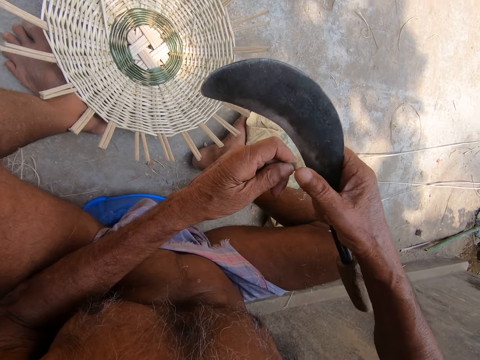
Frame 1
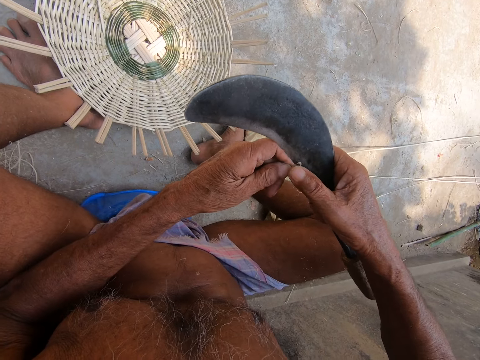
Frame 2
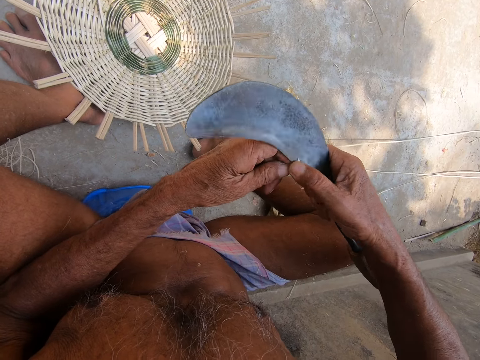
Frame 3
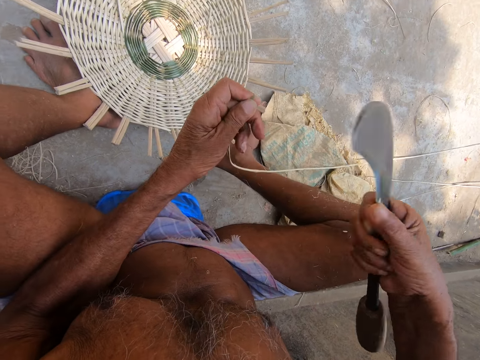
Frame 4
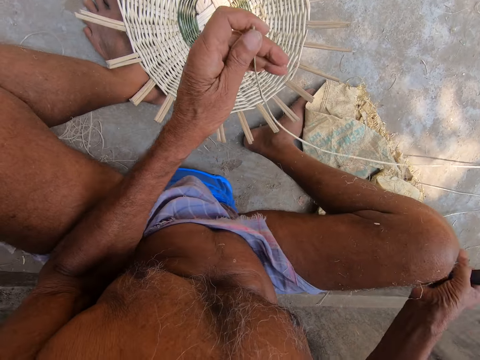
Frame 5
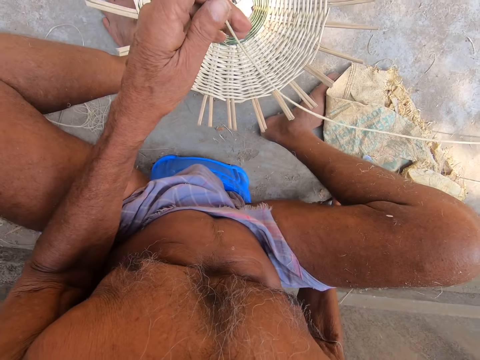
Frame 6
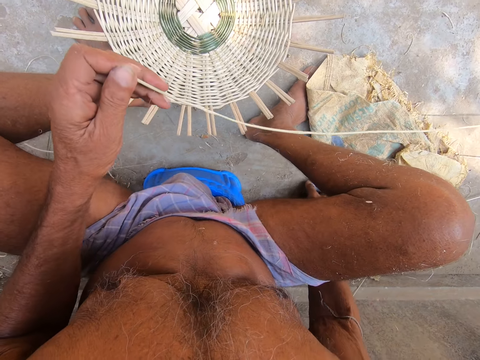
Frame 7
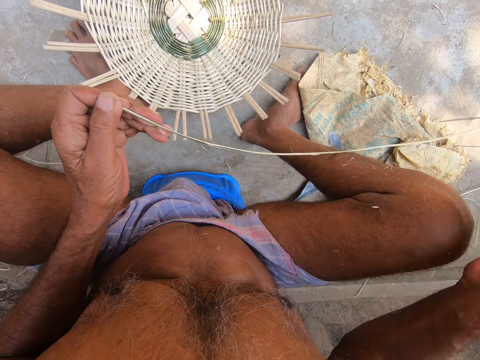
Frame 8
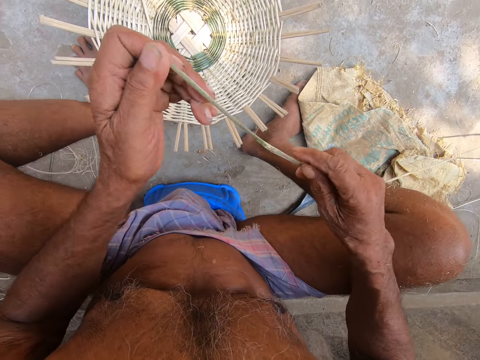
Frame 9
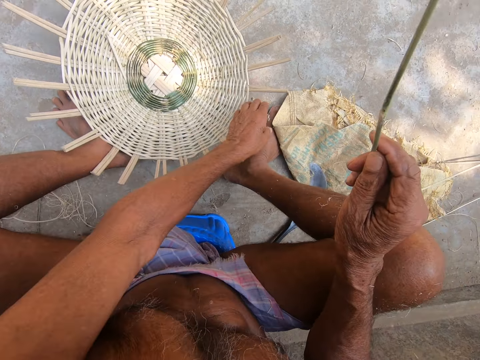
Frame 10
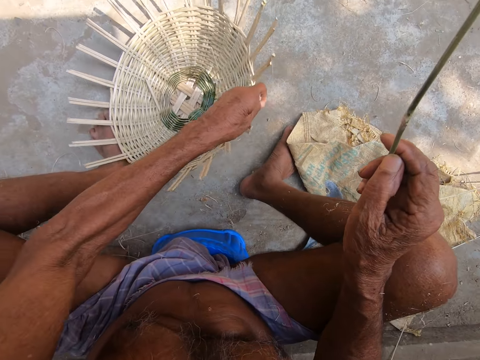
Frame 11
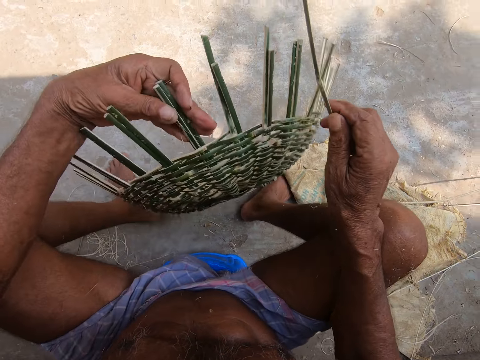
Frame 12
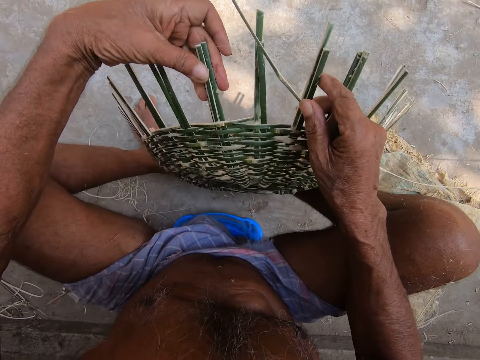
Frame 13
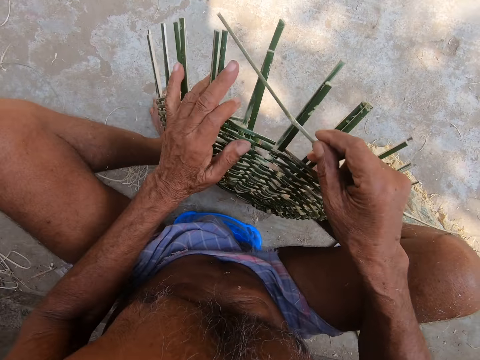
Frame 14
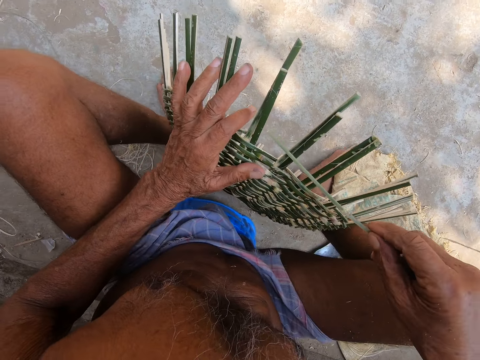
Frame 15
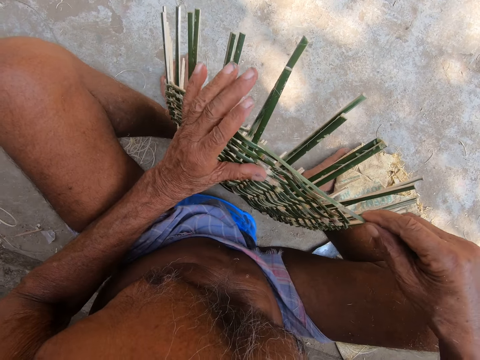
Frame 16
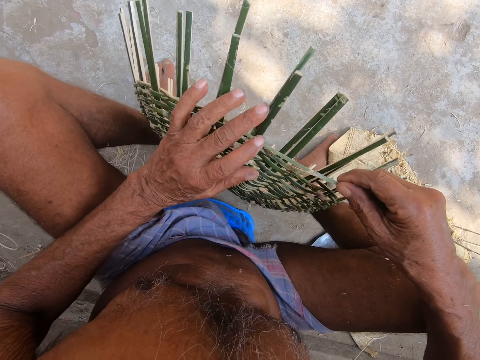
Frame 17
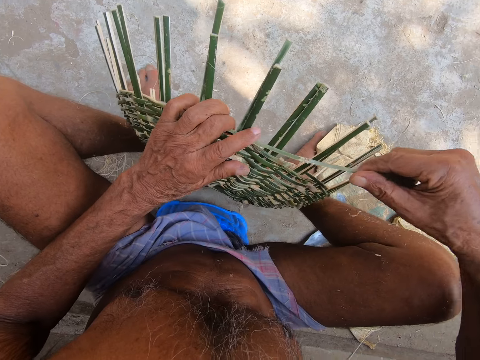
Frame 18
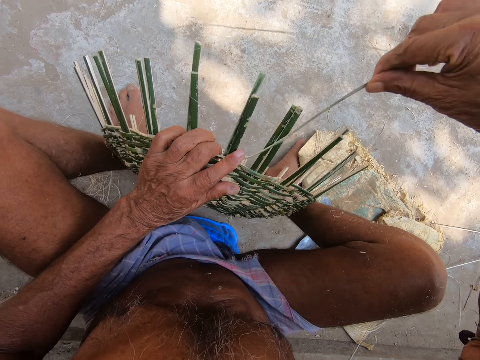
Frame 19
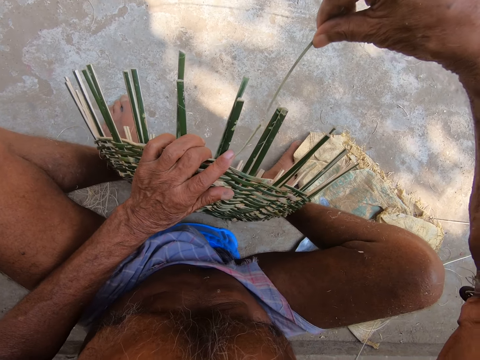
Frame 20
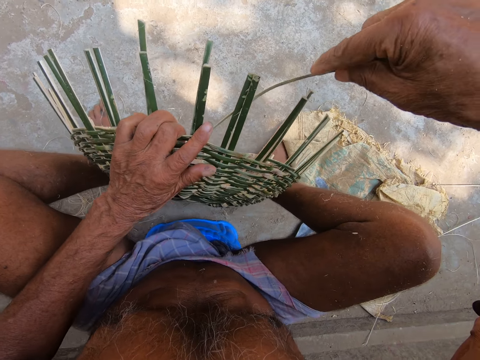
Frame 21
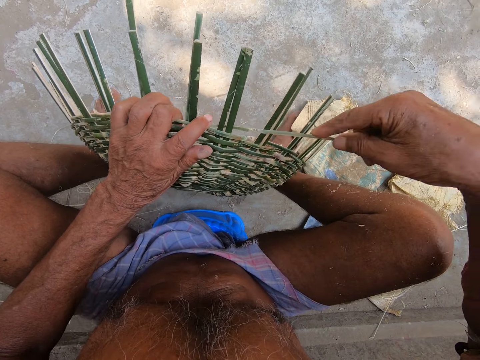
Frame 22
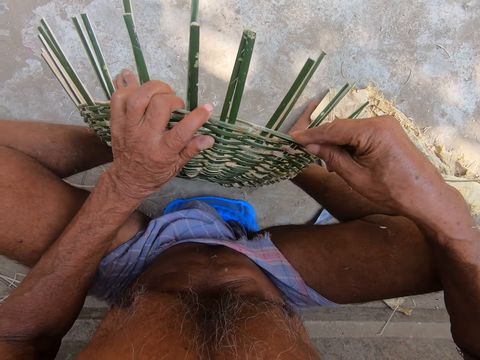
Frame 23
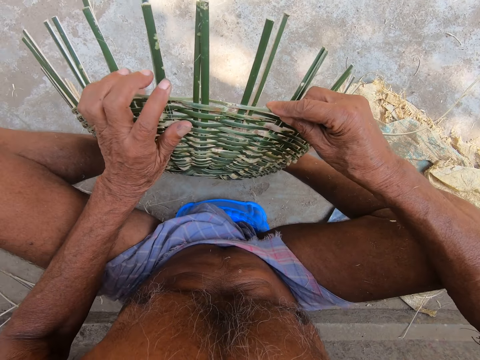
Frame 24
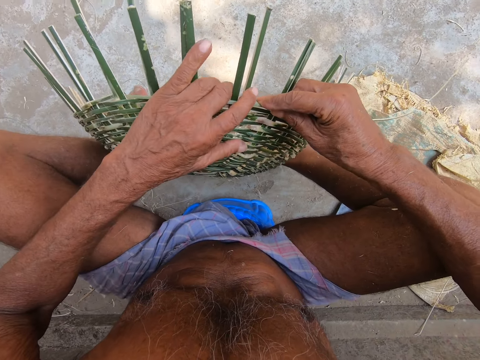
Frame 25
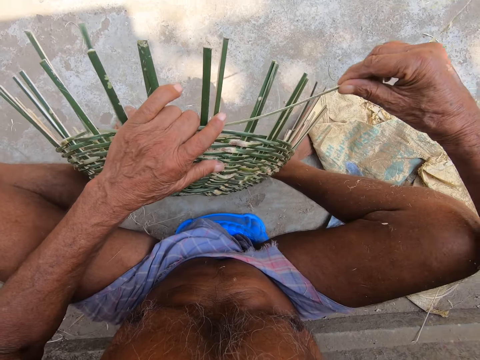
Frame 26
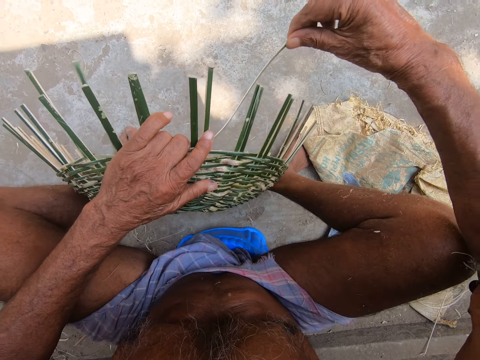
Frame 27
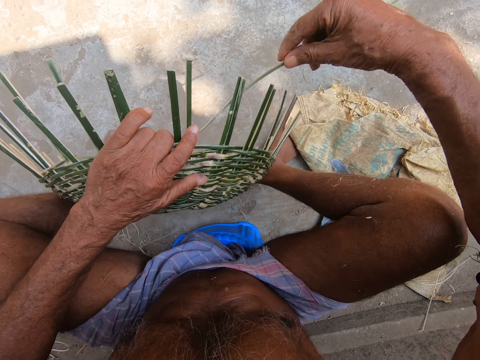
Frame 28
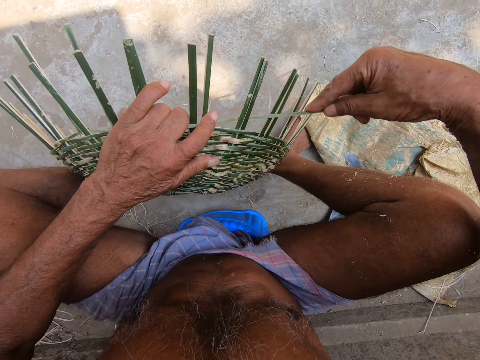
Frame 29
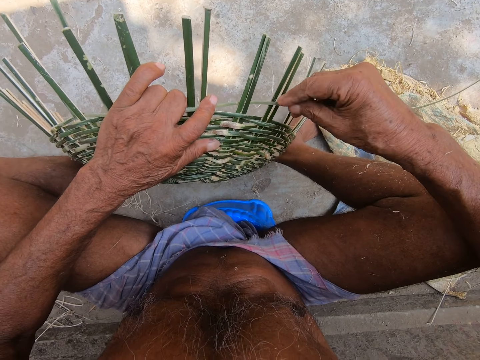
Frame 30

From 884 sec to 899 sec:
The camera wearer cuts a reed with a sickle. They place the sickle on the ground. They hold a thread with the right hand. They pick up a basket with the left hand. They insert a reed in the basket. They coil the reed on the basket. They weave the basket with the thread. They adjust the reed on the basket. They coil the reed on the basket.

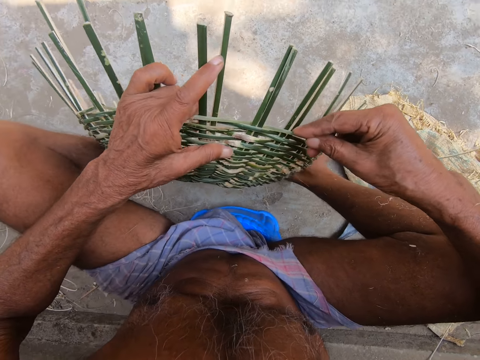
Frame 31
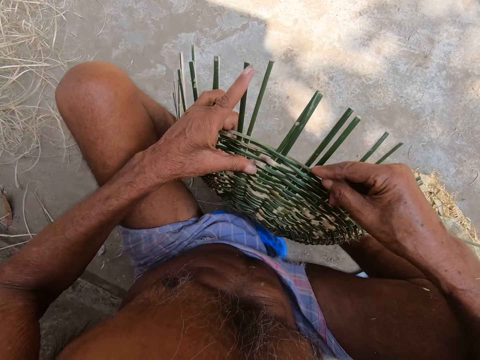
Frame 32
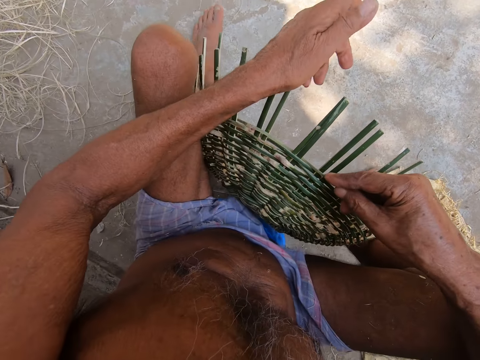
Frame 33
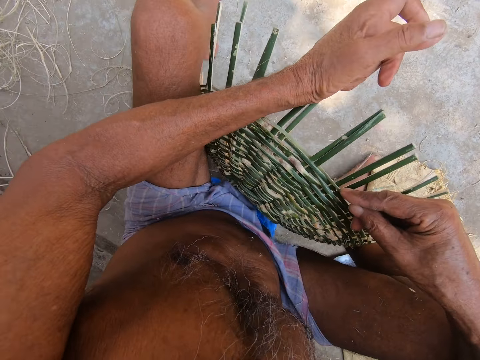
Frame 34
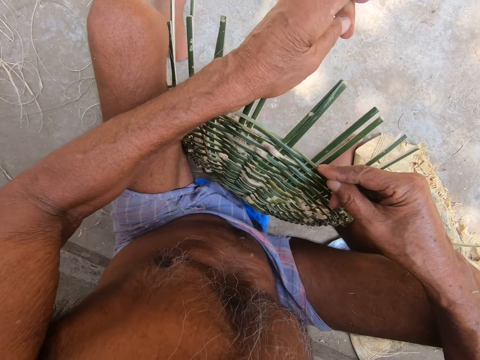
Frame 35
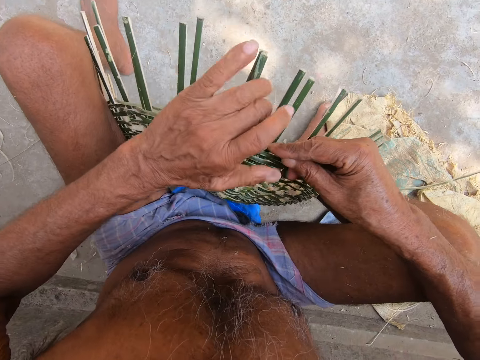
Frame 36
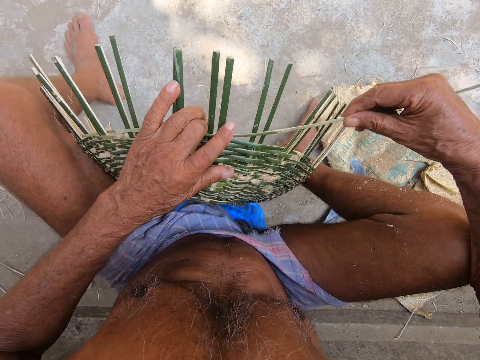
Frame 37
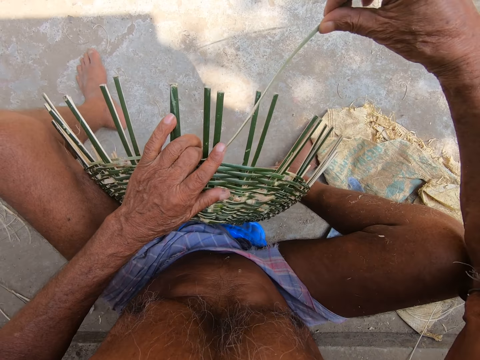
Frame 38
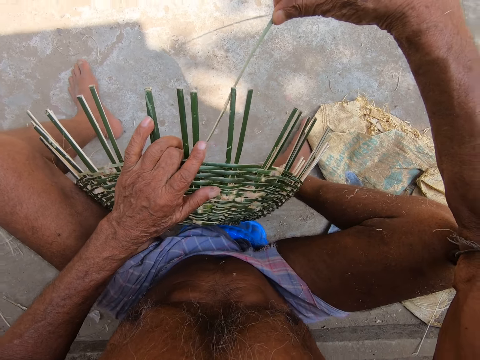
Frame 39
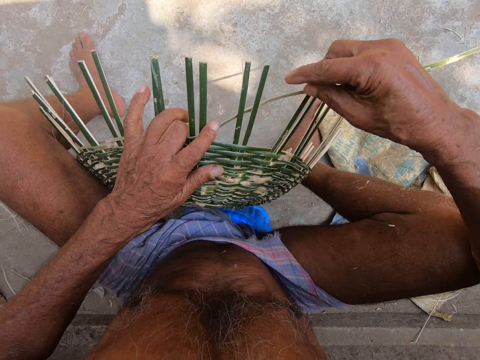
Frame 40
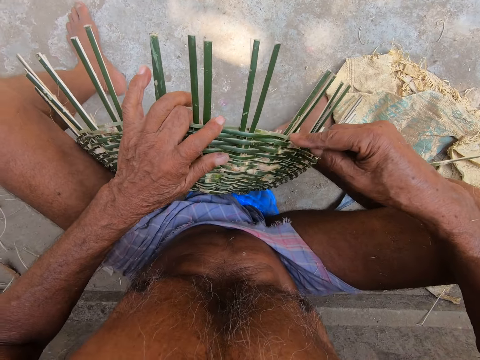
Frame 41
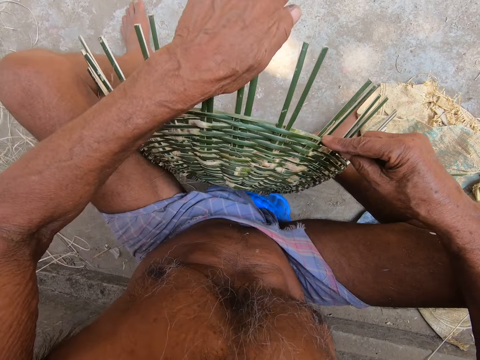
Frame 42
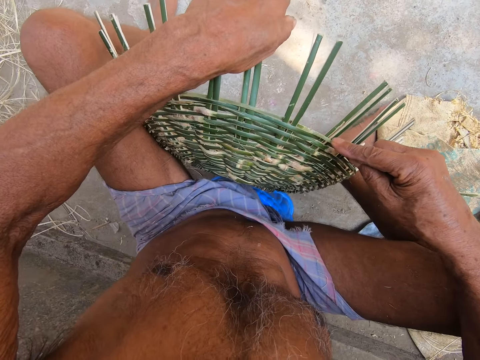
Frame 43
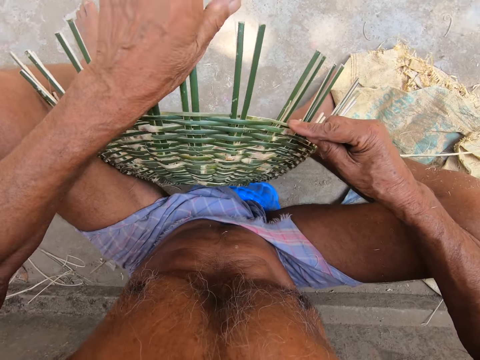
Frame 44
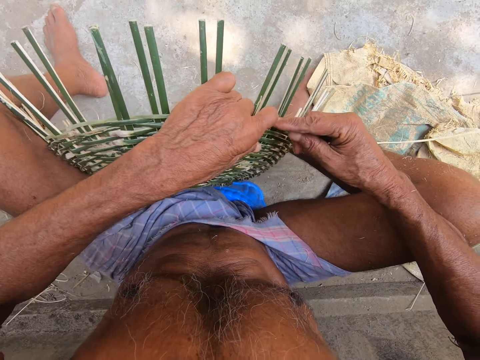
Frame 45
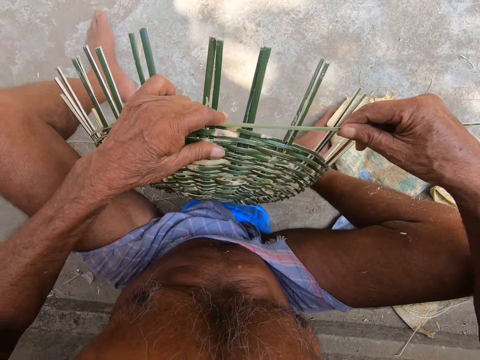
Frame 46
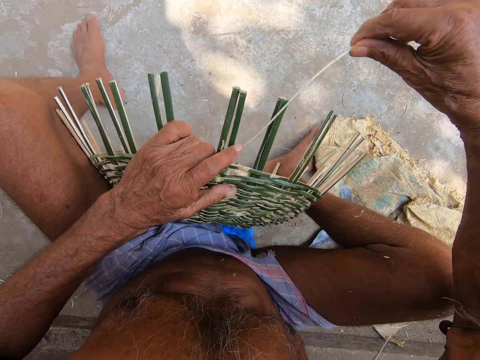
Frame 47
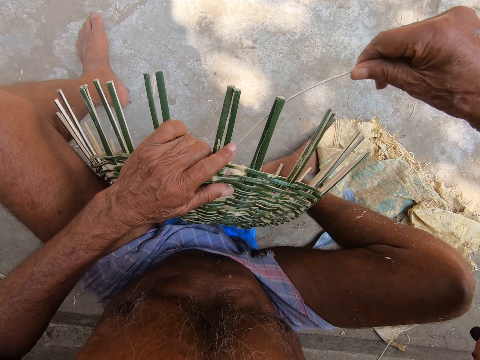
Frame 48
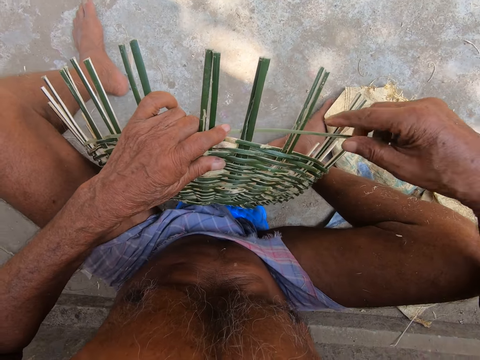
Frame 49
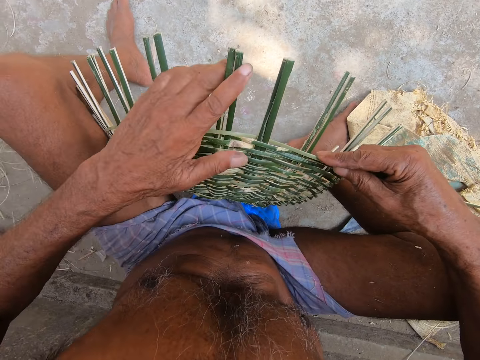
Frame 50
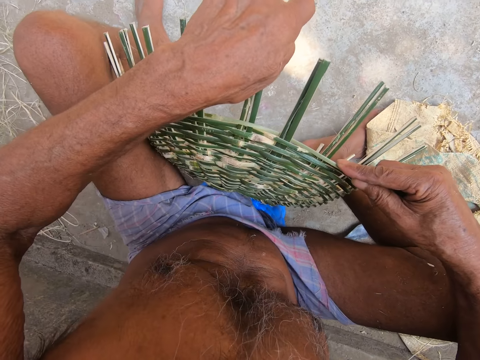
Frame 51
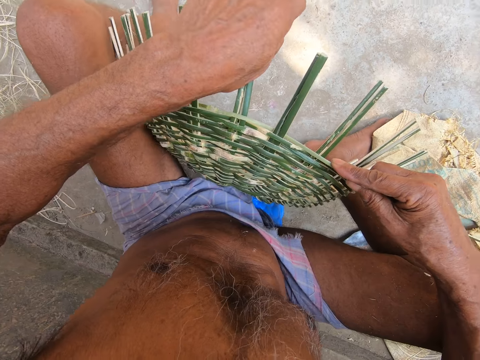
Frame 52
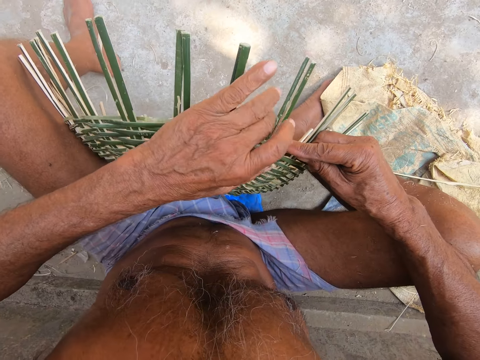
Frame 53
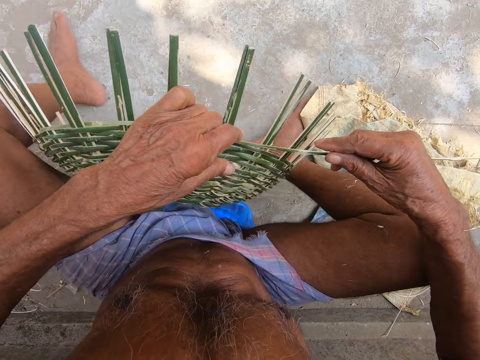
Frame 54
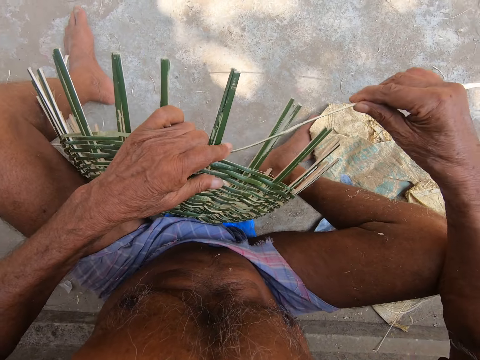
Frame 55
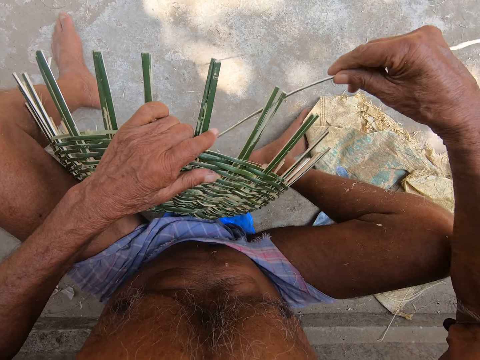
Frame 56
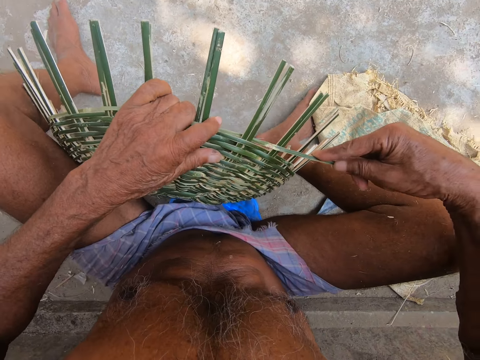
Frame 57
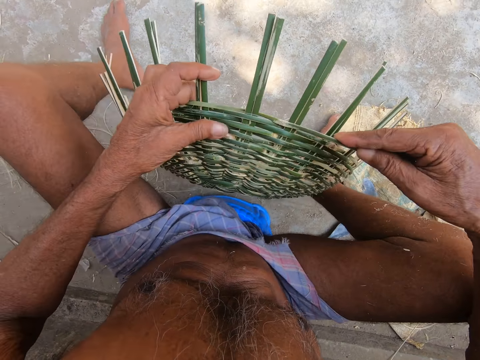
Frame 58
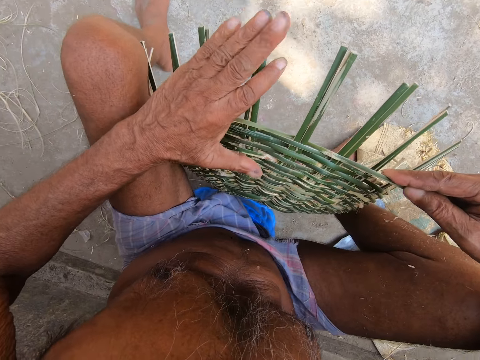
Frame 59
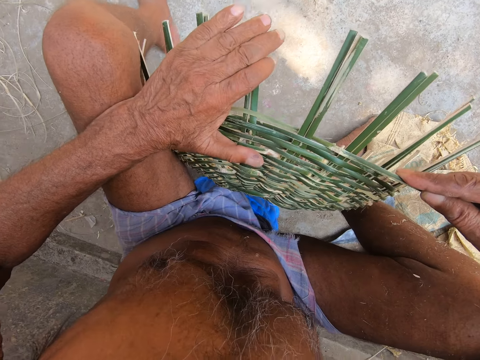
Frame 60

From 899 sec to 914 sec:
The camera wearer adjusts a basket on the floor. They weave the basket with a thread. They coil a reed on the basket. They adjust the basket on the floor. They coil the reed on the basket. They move the thread with the left hand. They adjust the basket on the floor. They turn the basket with the left hand. They coil the reed on the basket. They weave the basket with the thread. They adjust the basket on the floor. They turn the basket with the left hand.
